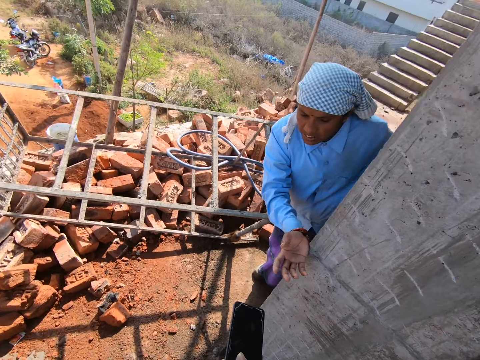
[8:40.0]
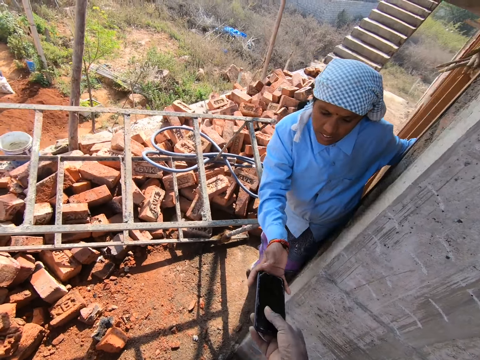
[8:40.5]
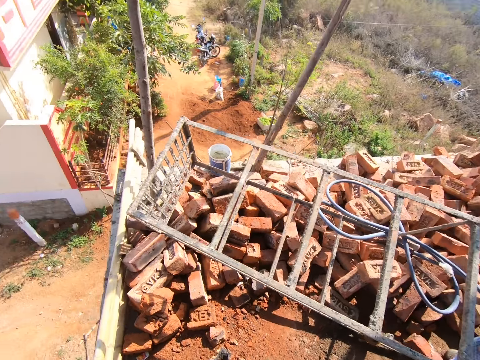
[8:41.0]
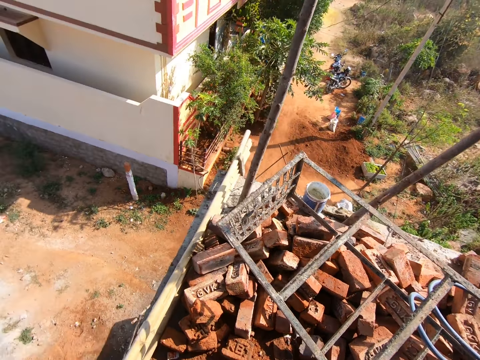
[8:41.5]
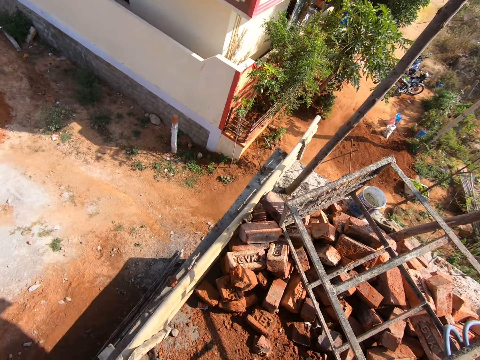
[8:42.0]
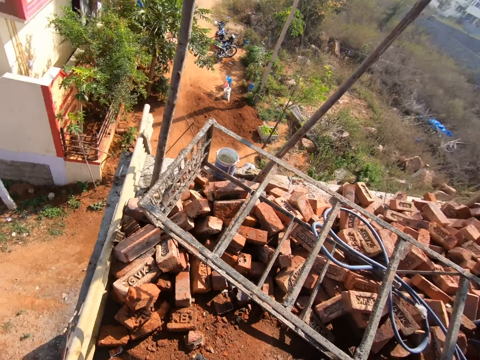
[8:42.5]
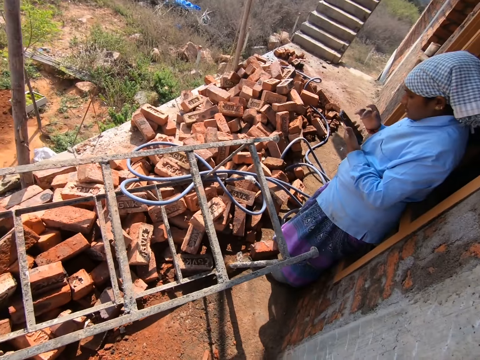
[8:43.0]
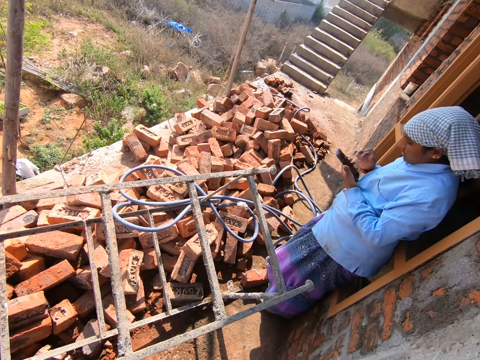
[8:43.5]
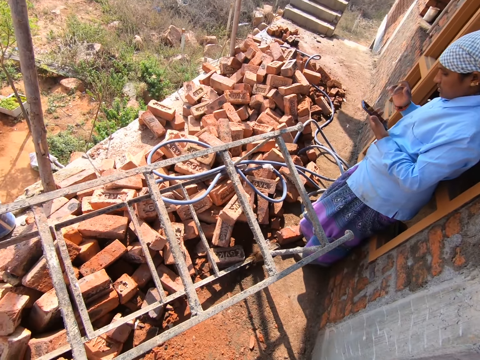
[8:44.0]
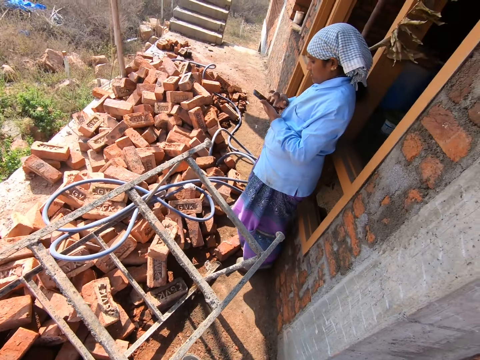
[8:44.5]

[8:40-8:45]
The camera wearer passes his phone to a woman. The woman scrolls through the phone. The camera wearer interacts with the woman.

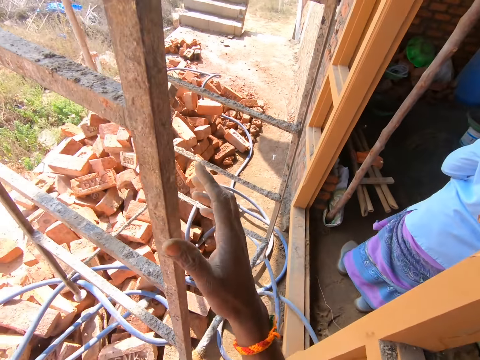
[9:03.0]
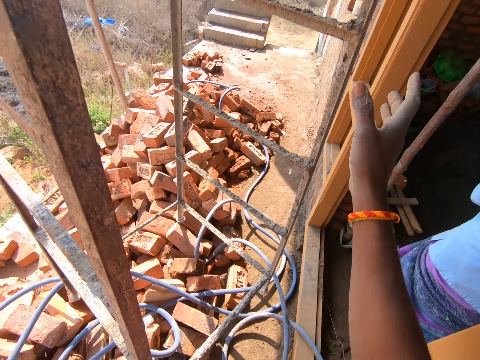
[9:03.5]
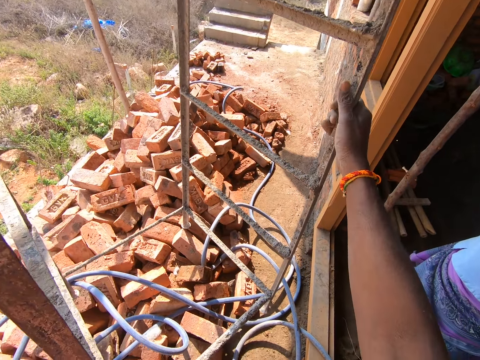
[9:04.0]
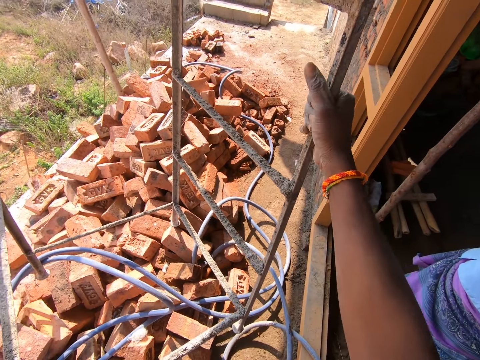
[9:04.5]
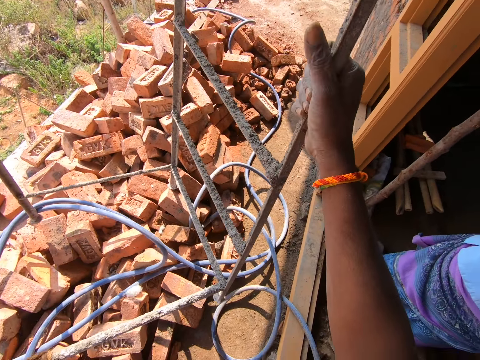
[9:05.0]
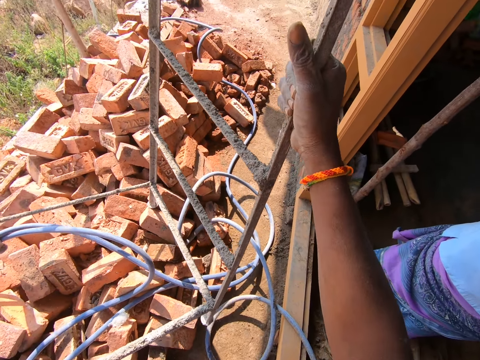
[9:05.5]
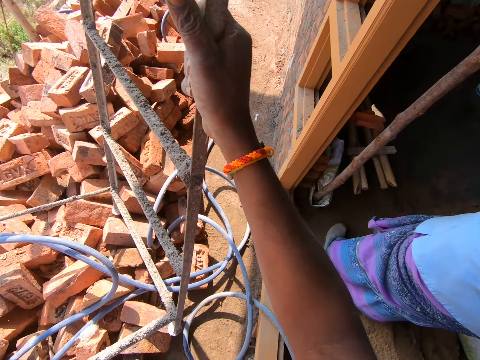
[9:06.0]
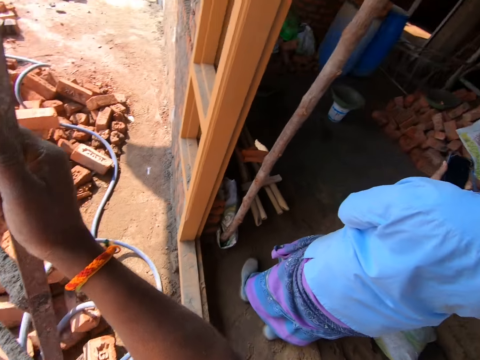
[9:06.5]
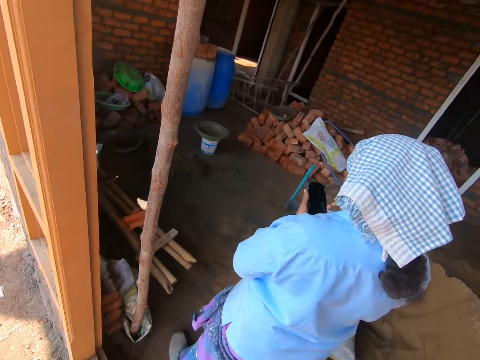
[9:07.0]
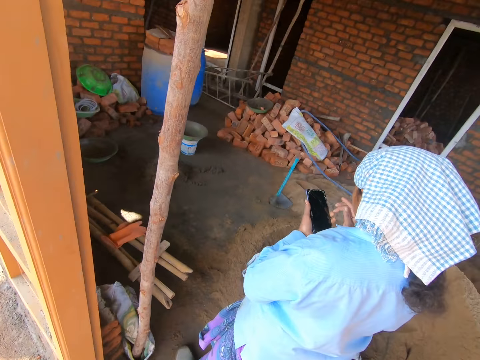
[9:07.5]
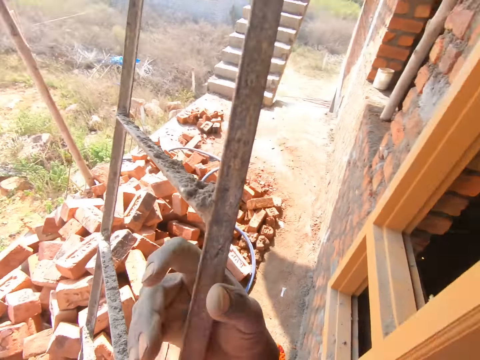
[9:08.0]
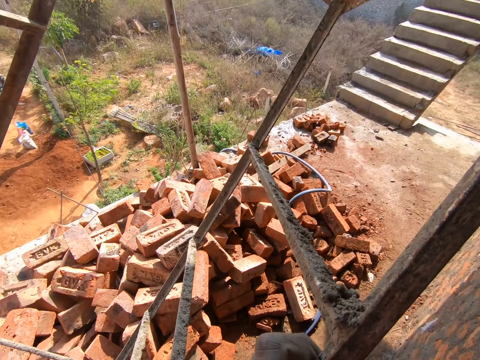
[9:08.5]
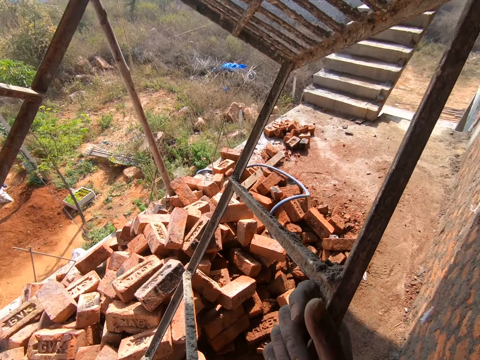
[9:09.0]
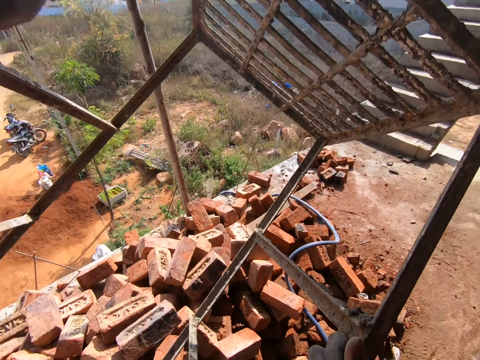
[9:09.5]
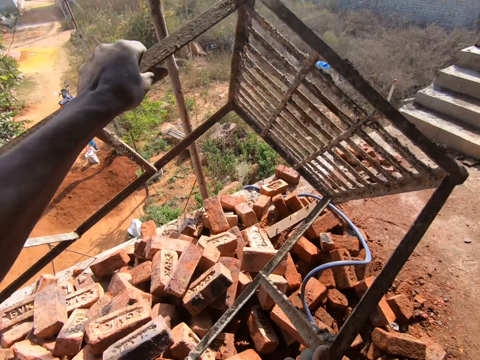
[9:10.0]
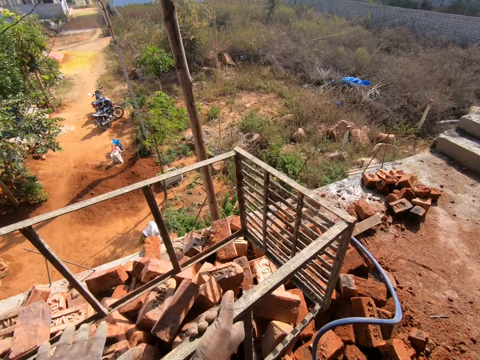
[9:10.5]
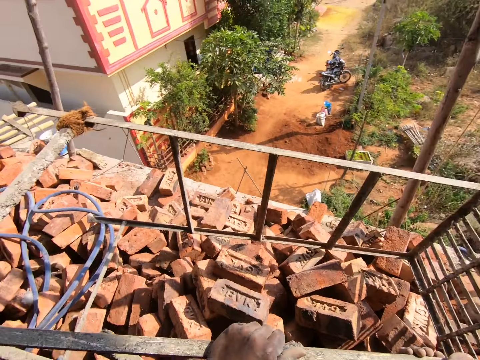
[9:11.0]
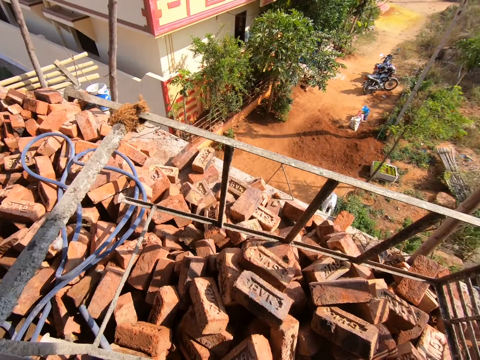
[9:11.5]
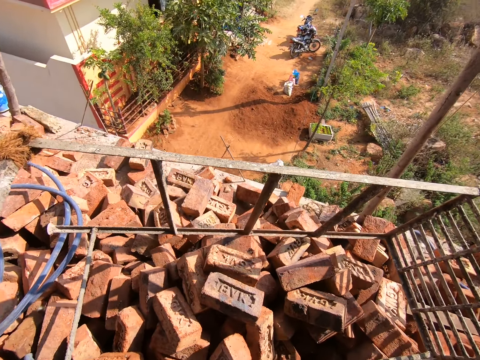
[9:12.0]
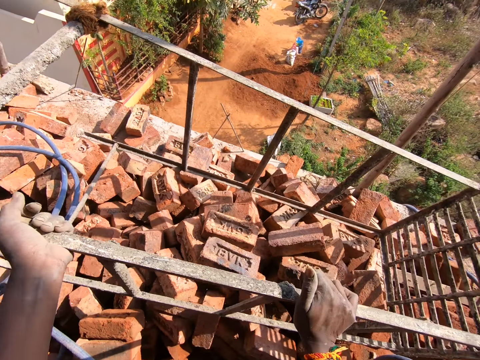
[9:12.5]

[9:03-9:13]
The camera wearer moves the ladder. They look around. They drop the ladder on the bricks.

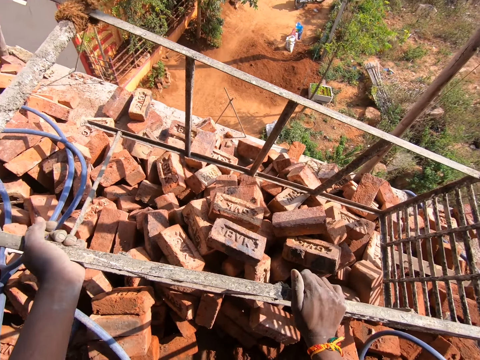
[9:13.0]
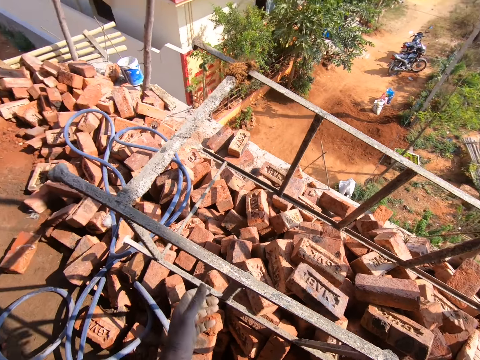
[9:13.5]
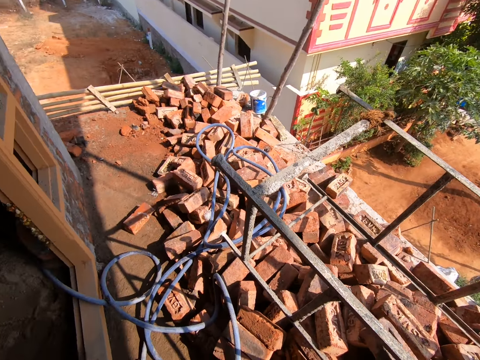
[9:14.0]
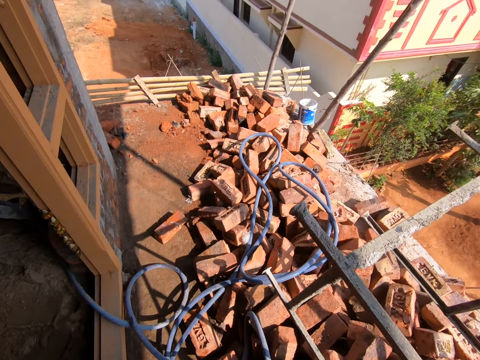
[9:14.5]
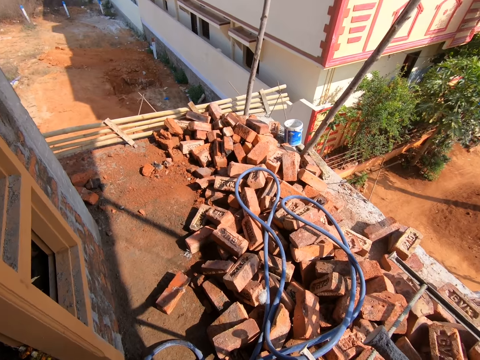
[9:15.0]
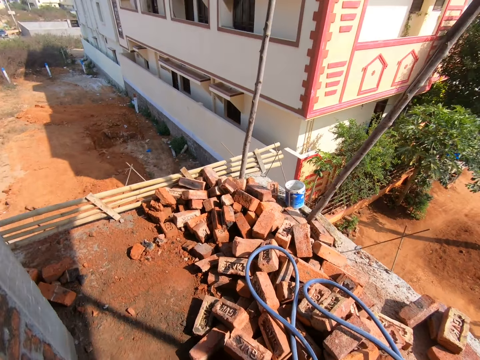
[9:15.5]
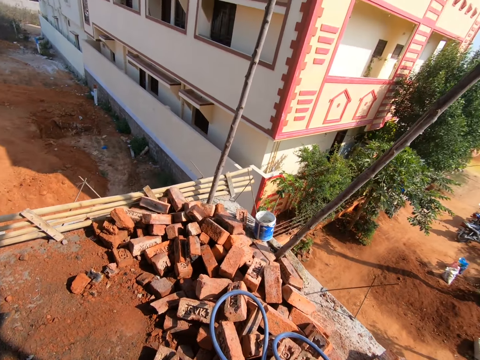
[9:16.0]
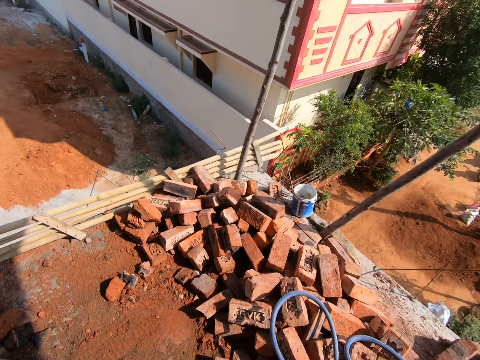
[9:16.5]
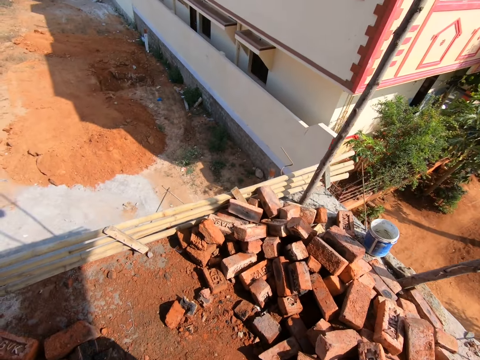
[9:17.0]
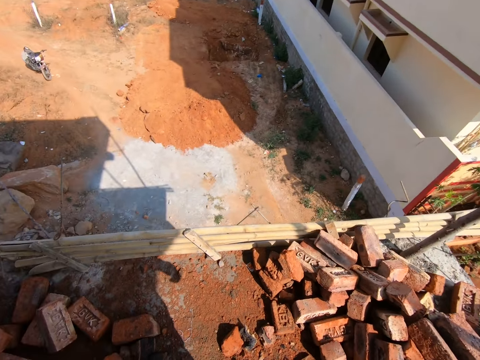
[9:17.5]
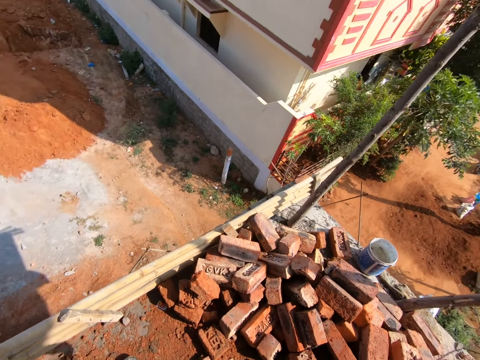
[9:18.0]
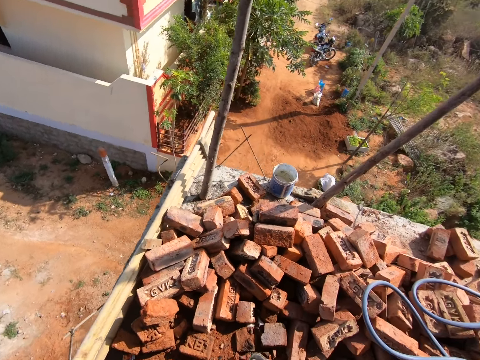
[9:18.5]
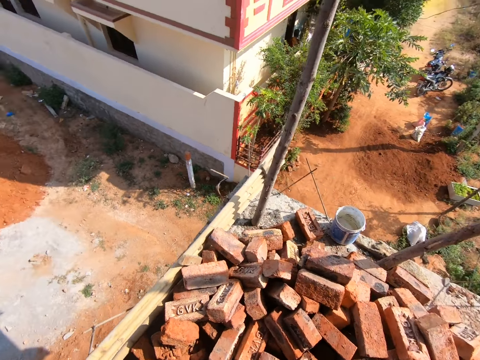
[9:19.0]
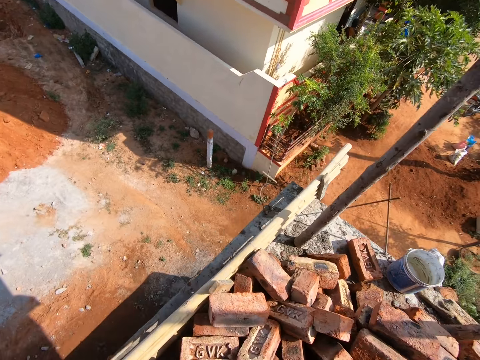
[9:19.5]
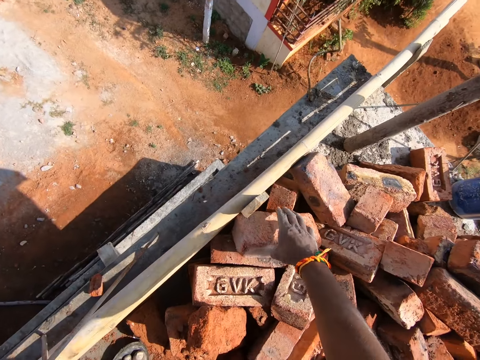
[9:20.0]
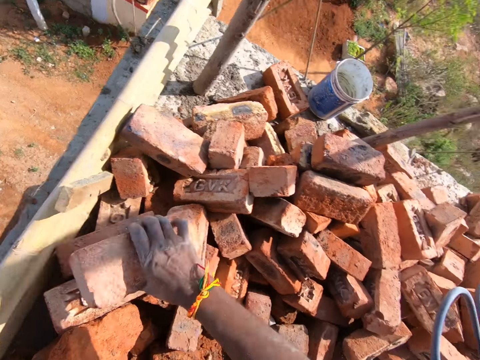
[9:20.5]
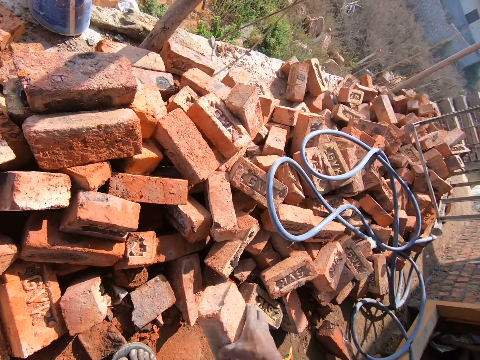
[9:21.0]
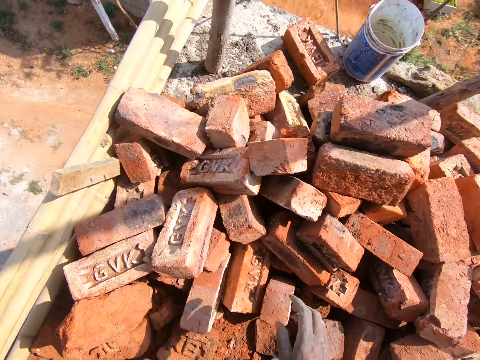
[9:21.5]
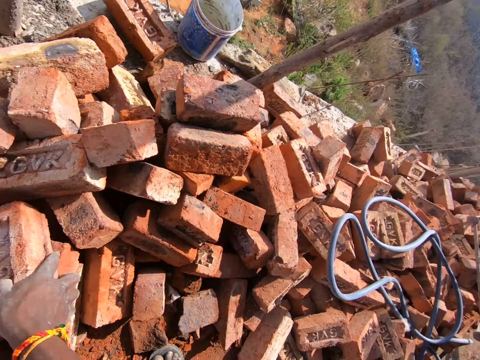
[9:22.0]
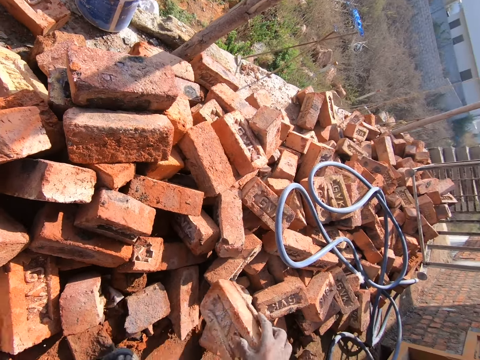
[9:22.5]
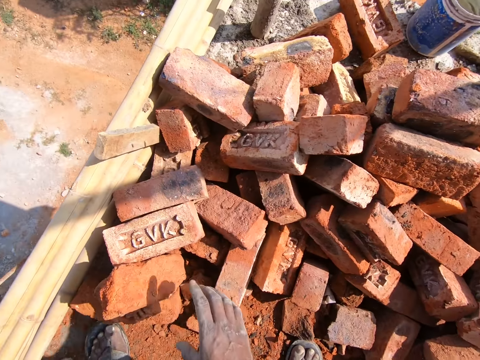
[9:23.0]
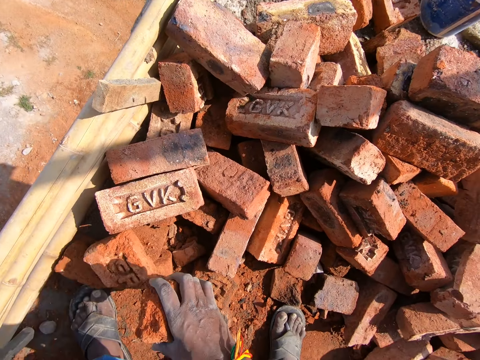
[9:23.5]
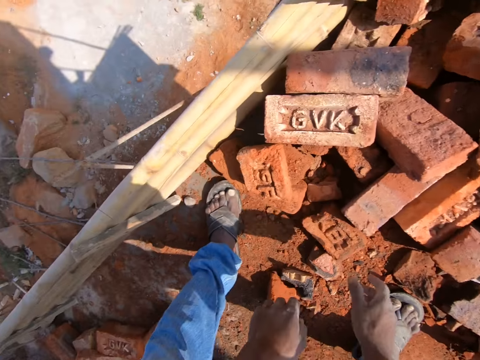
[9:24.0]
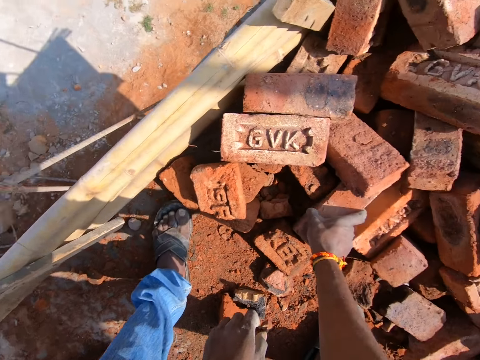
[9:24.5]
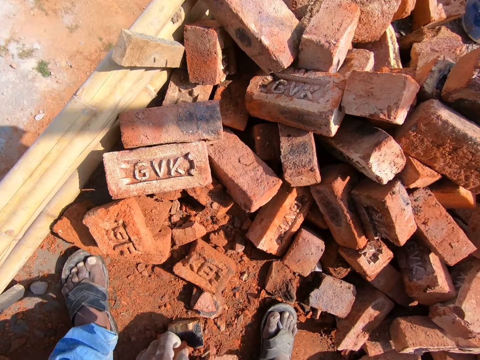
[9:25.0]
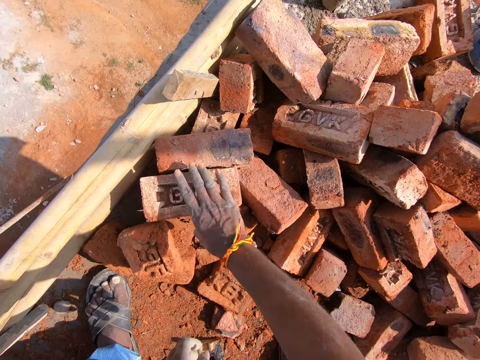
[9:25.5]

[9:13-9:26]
The camera wearer moves the ladder. They look around. They look around the floor. They move bricks. They pick up a brick and put the brick down. They pick up the brick, put the brick down and move the brick.
